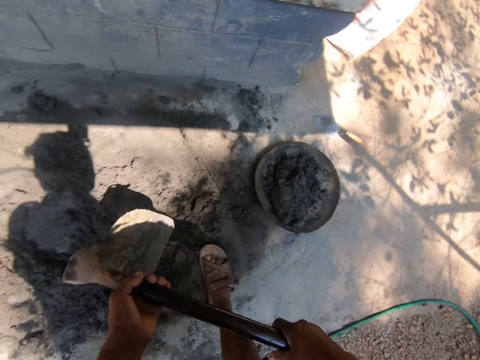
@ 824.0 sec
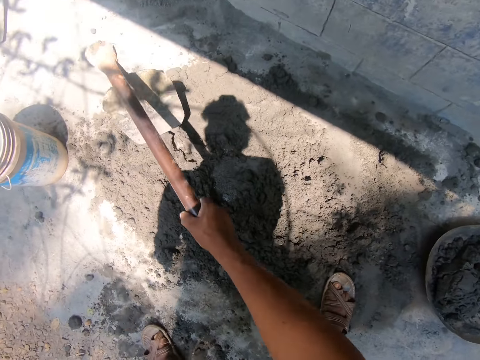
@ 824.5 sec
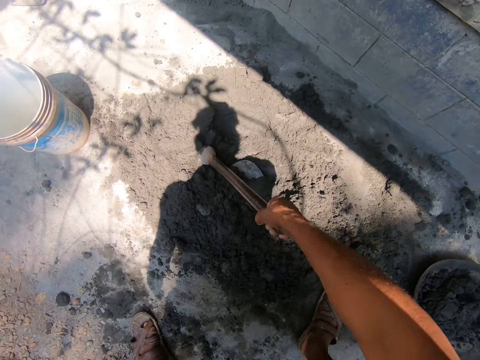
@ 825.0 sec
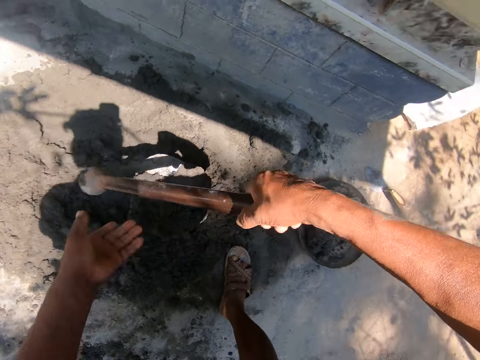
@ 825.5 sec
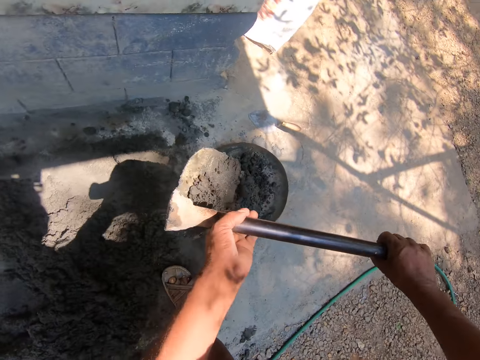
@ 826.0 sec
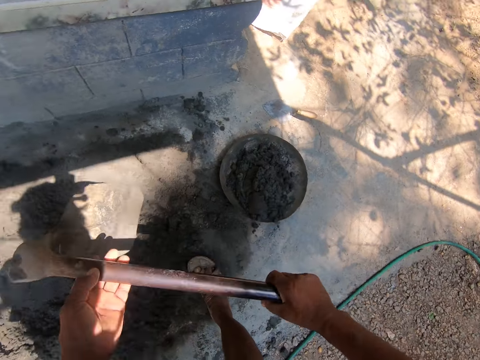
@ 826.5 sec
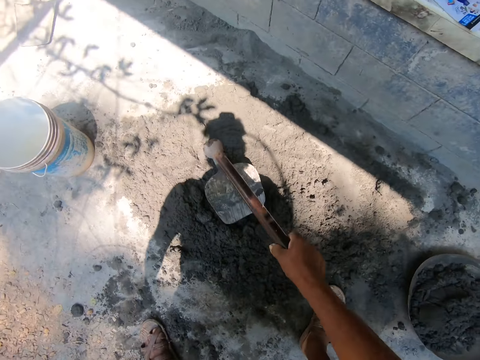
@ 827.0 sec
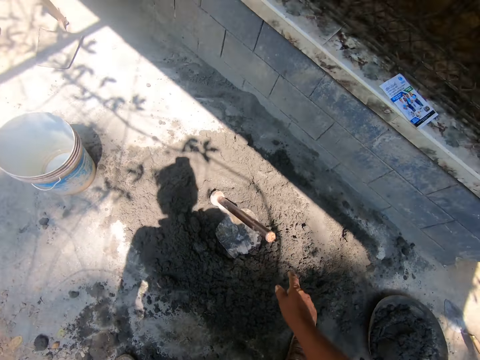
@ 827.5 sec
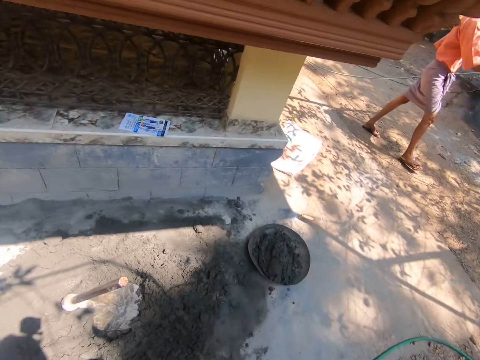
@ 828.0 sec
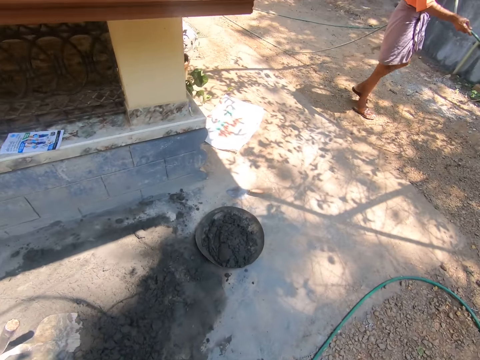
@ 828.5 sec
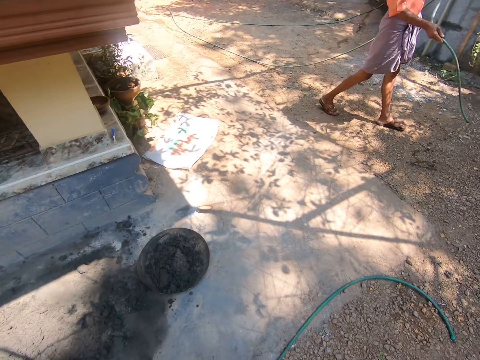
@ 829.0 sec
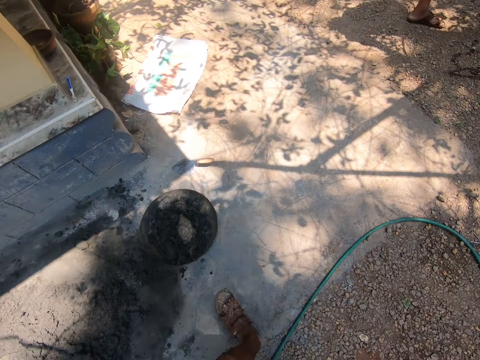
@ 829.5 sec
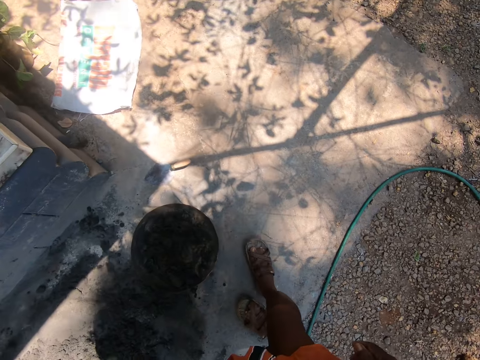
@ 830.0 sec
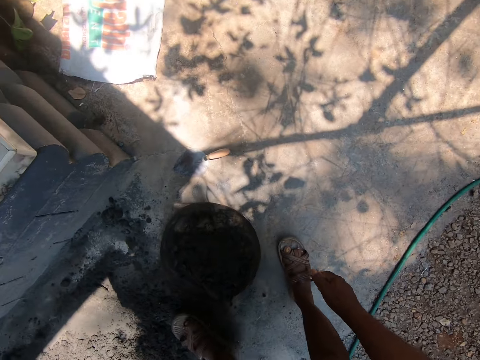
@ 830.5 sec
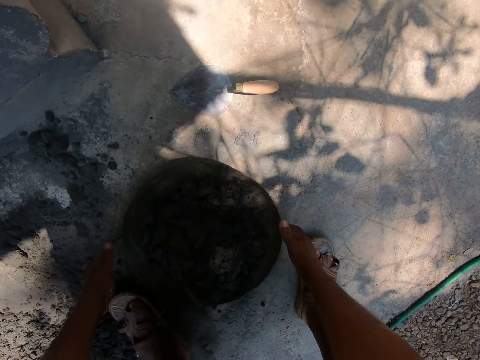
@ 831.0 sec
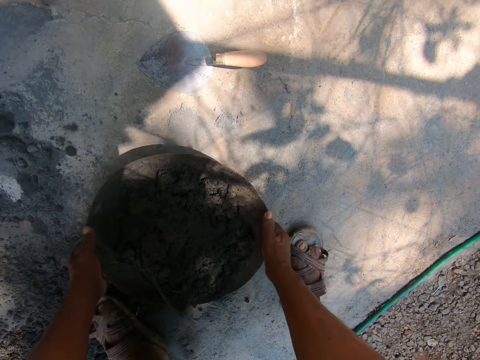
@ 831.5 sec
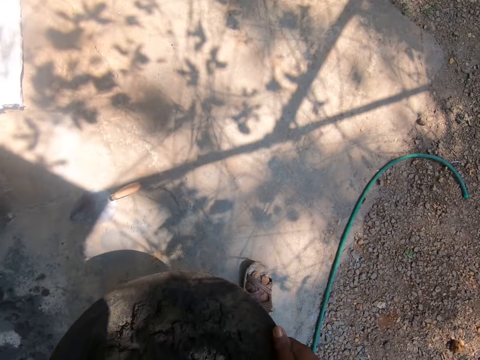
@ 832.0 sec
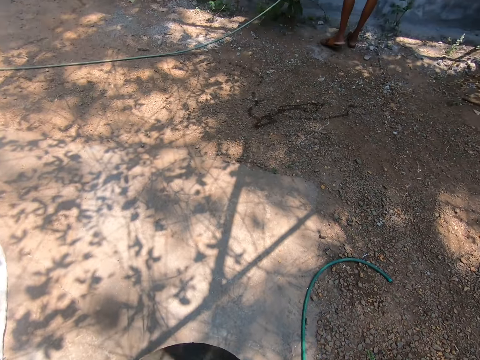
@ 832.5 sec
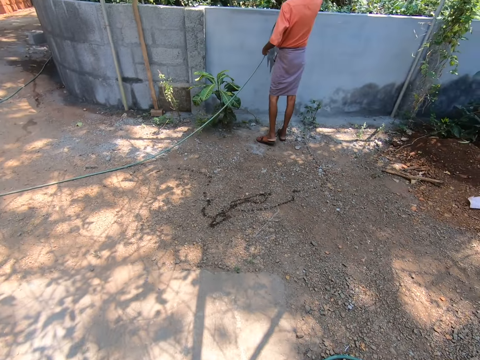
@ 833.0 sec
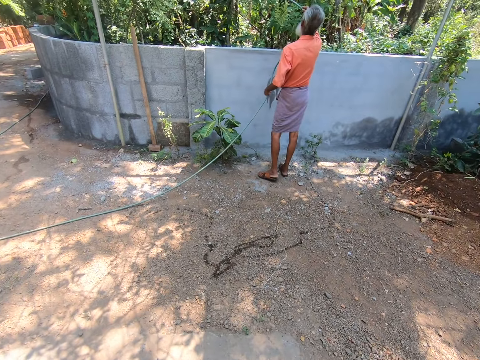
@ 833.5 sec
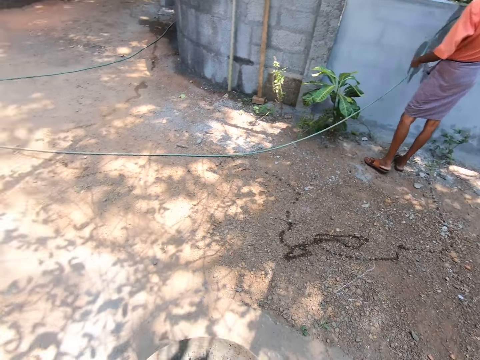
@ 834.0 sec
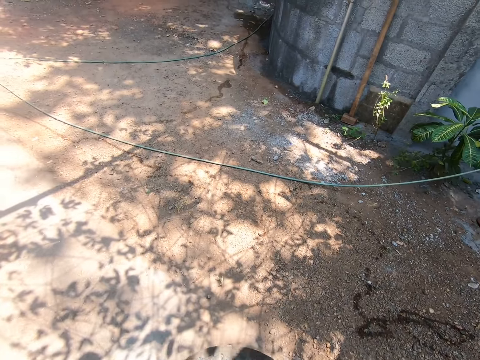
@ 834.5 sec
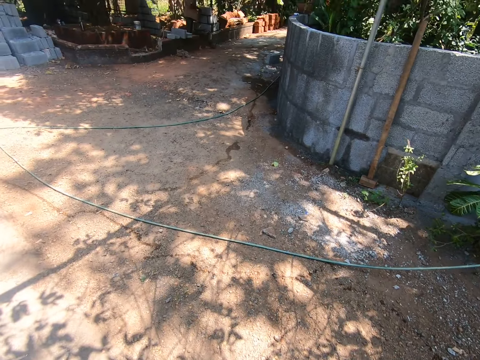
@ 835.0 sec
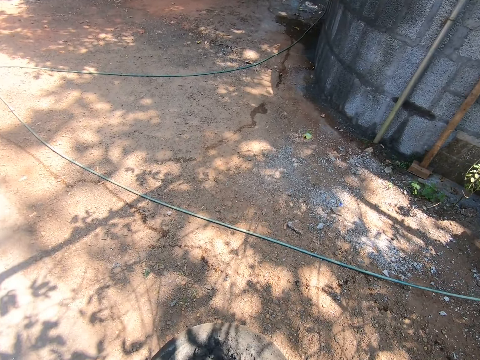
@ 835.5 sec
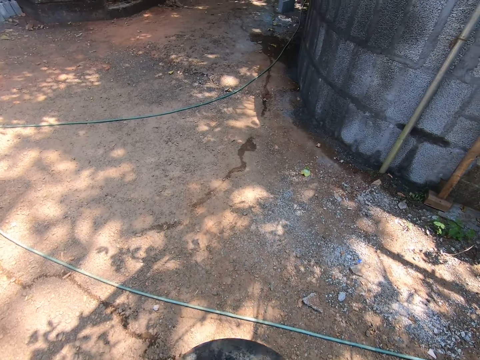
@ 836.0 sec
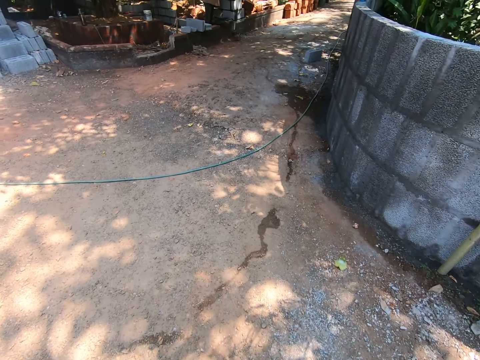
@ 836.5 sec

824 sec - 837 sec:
The camera wearer removes his left hand from the cement mix. He pours the concrete mix in the mortar pan with the hoe in his hands. He places the hoe on the concrete mix with his right hand and turns around. A man holds a hose with his hands. The camera wearer moves. He picks up the mortar pan on the ground with his hands. He walks over to a construction site. The man wets a plant over a fence with the hose in his hands.

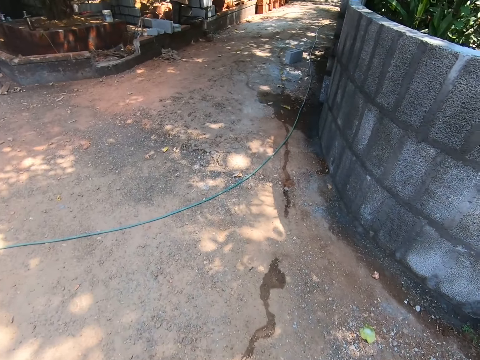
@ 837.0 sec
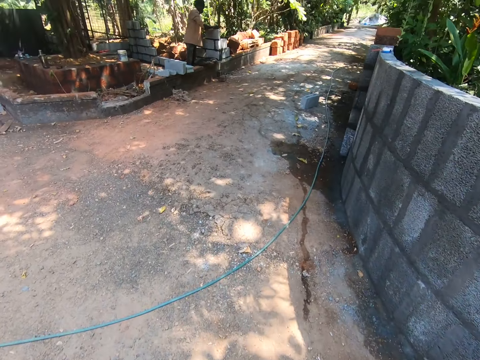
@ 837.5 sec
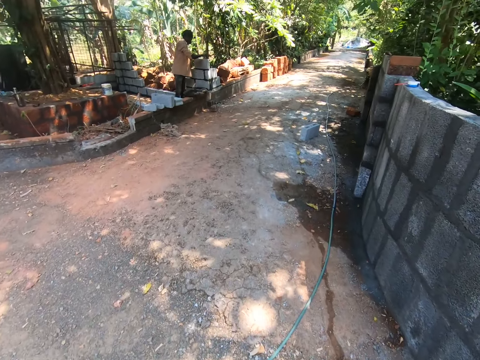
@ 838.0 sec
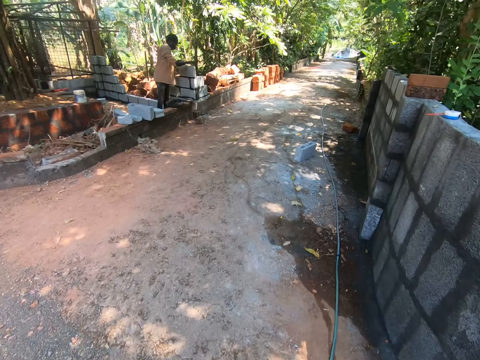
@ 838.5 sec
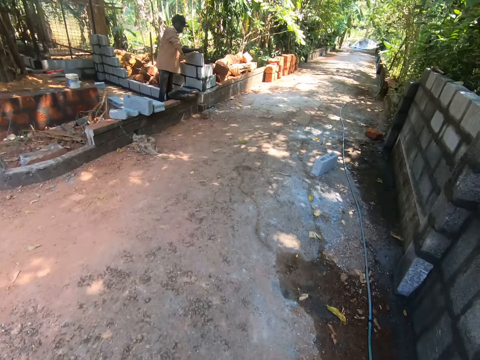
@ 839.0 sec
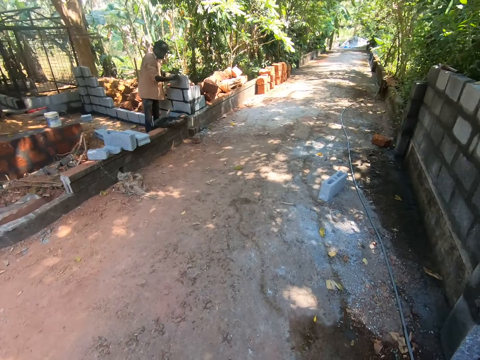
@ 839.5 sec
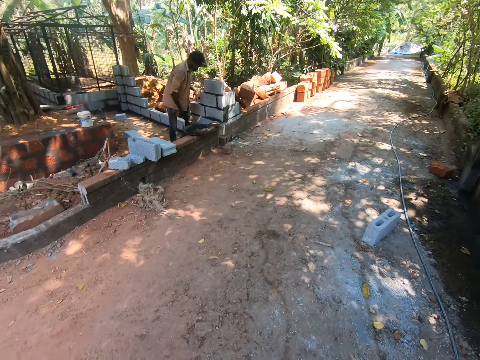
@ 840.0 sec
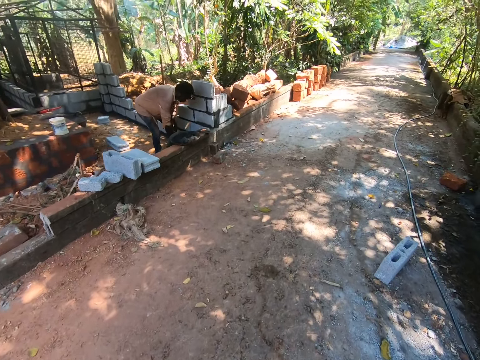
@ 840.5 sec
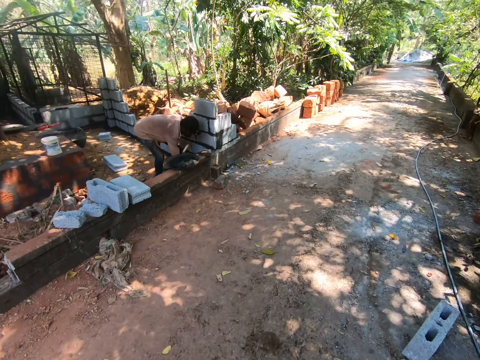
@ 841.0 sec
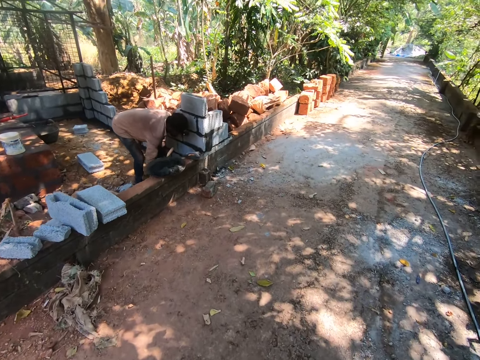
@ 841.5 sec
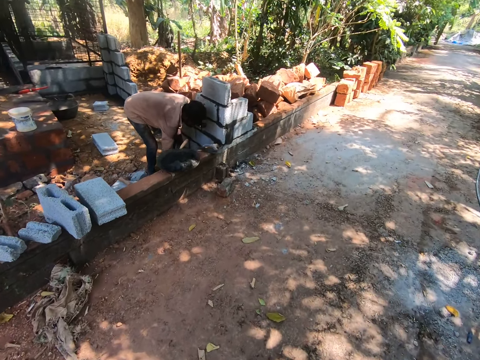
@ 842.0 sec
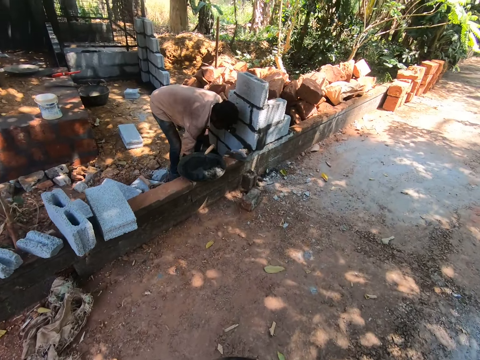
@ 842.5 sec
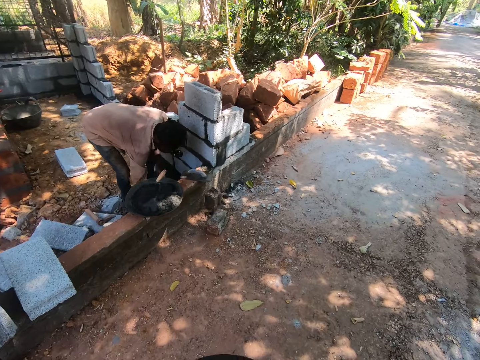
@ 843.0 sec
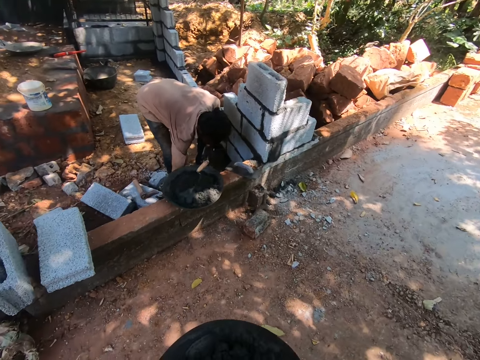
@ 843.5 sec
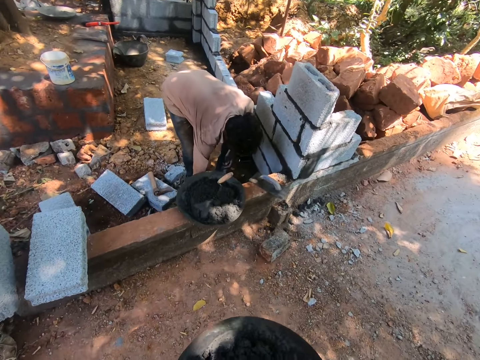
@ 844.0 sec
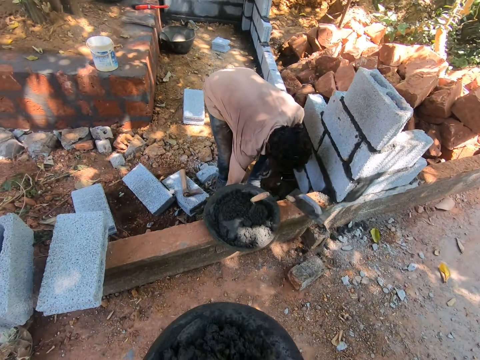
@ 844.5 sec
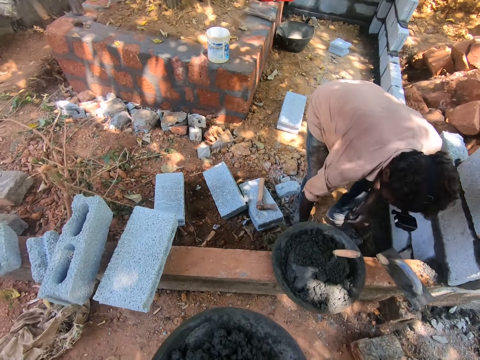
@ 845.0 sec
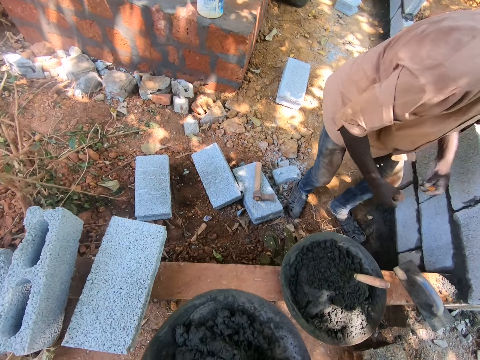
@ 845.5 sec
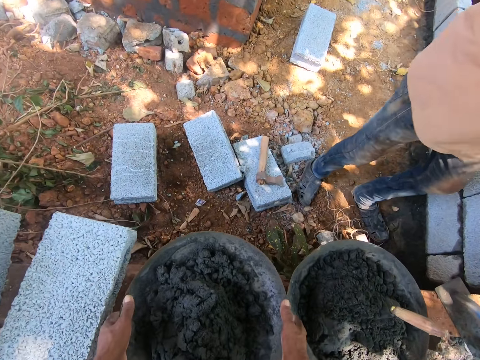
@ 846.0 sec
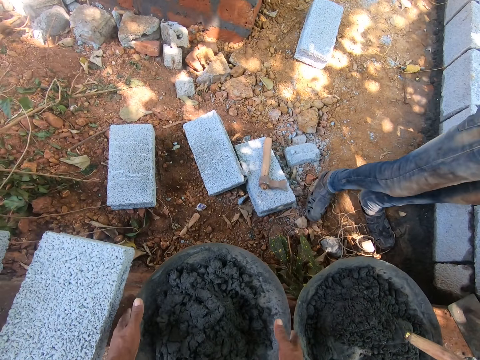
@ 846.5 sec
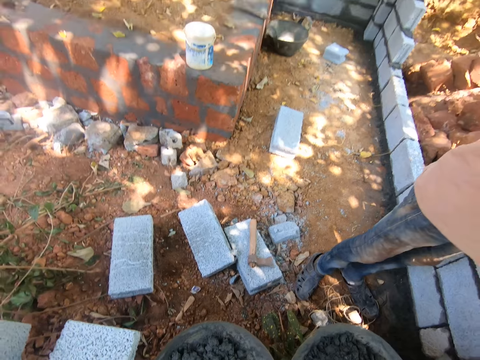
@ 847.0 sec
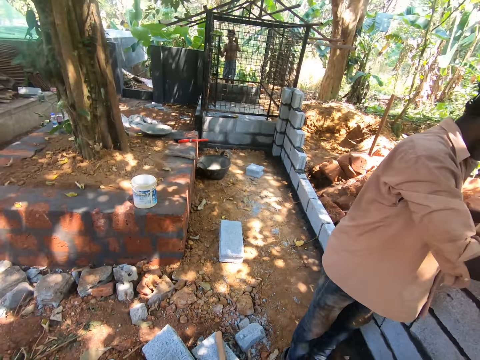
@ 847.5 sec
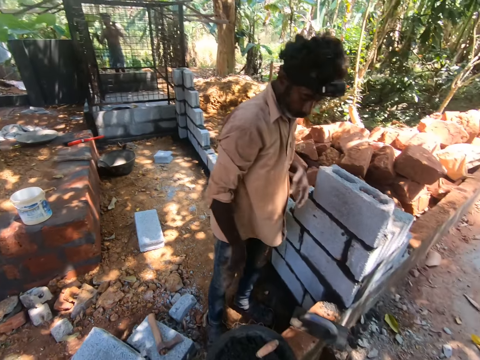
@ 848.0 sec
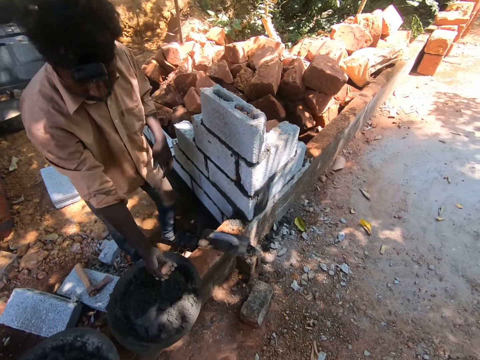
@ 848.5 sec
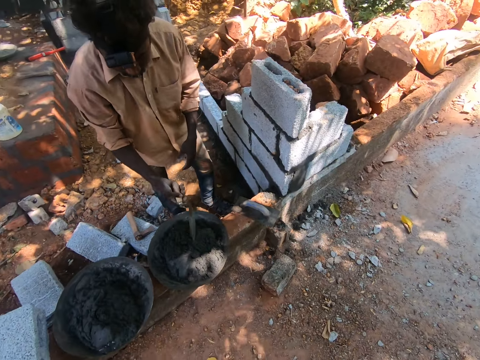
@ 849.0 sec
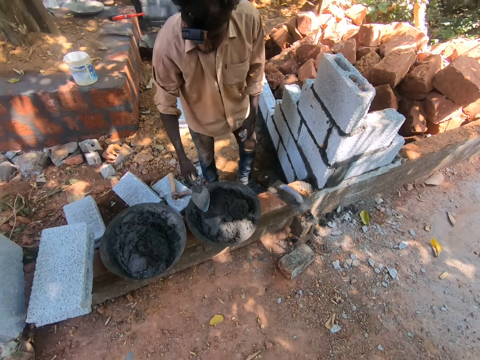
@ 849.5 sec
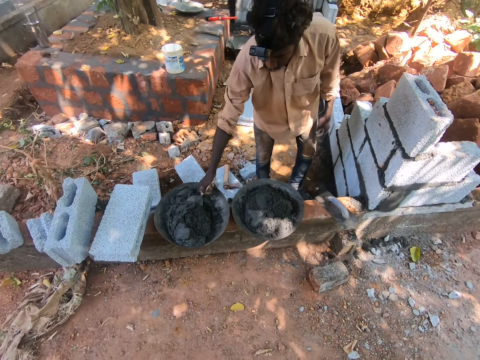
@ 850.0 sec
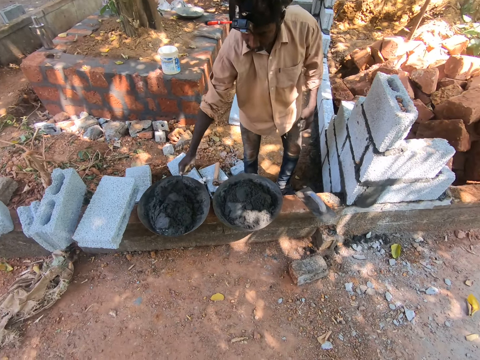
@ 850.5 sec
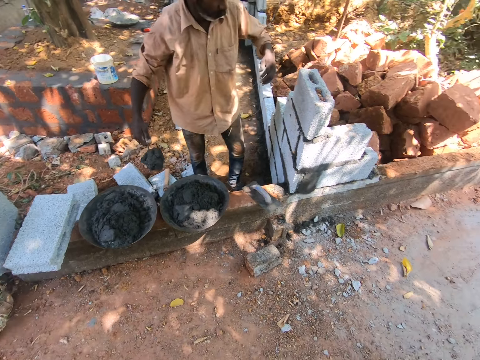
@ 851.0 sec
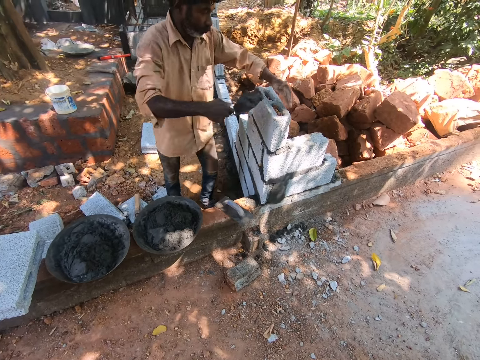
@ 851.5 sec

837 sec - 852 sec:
A man presses down a concrete block on a concrete mix with his hands. The man packs the sand on the ground with his hands. The man drops the sand on the concrete block with his hands. The camera wearer places the mortar pan on a brick fence with his hands. He looks around. The man presses down the concrete block on the concrete mix with his hands. The man picks up a gauging trowel in the mortar pan with his right hand. The man packs the concrete mix in the mortar pan with the gauging trowel in his right hand.
